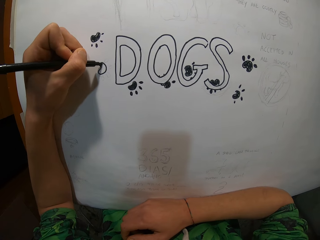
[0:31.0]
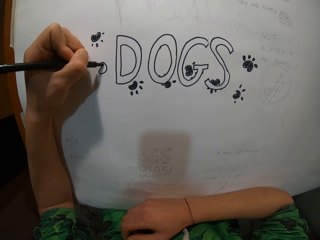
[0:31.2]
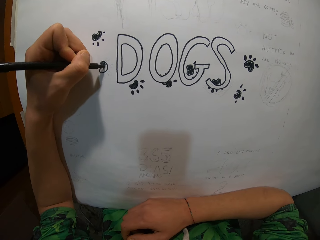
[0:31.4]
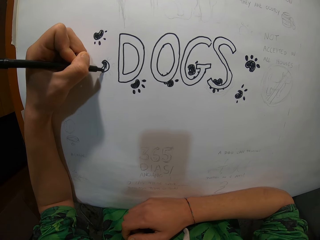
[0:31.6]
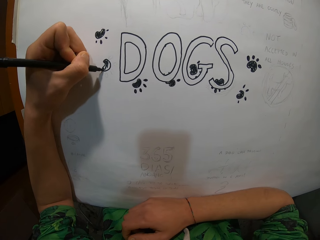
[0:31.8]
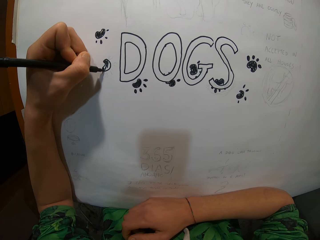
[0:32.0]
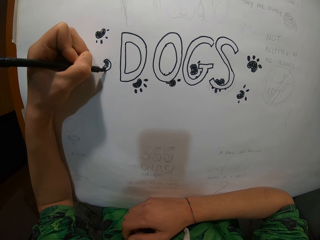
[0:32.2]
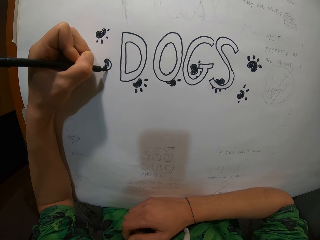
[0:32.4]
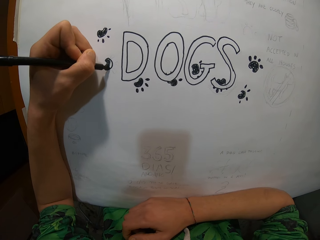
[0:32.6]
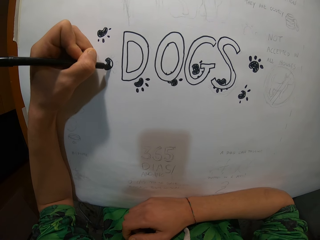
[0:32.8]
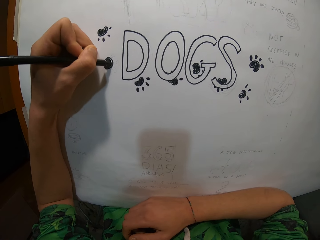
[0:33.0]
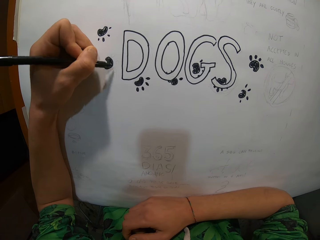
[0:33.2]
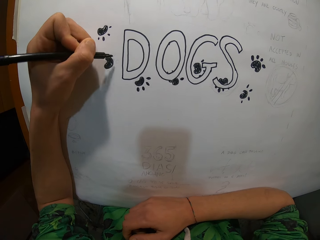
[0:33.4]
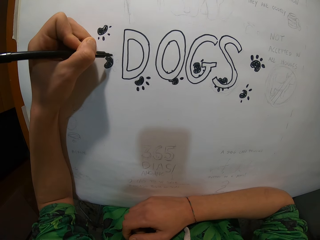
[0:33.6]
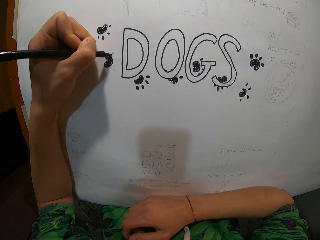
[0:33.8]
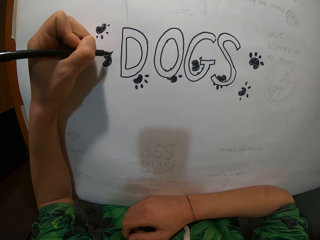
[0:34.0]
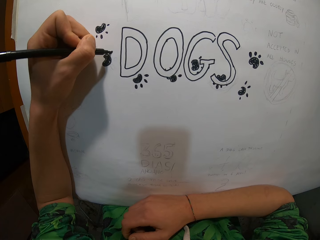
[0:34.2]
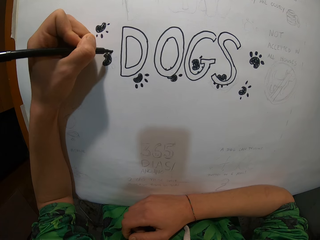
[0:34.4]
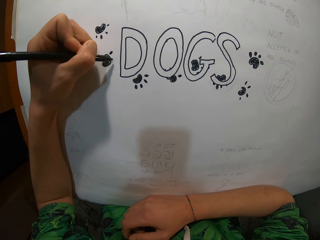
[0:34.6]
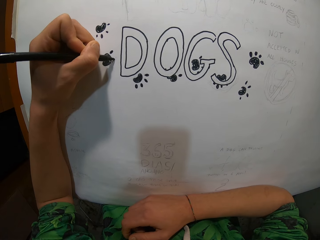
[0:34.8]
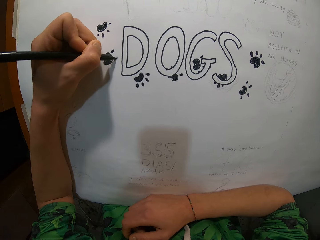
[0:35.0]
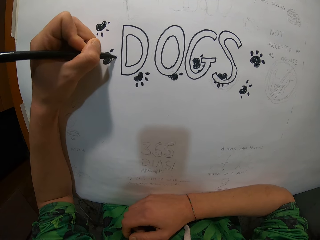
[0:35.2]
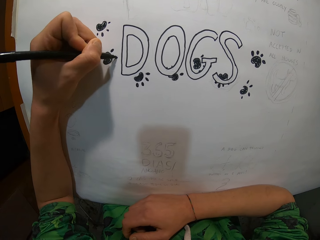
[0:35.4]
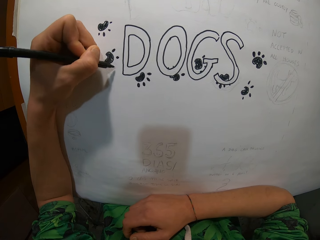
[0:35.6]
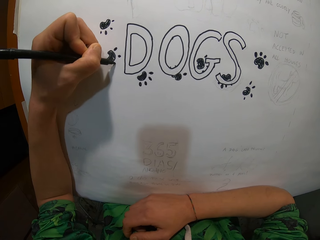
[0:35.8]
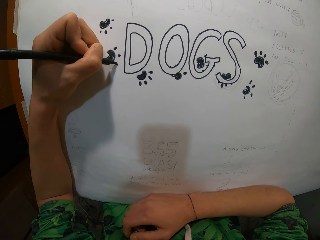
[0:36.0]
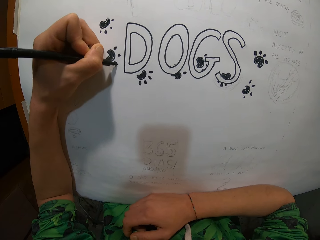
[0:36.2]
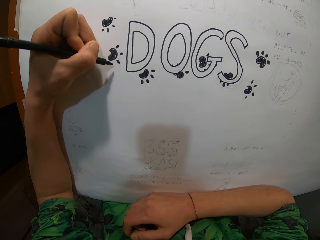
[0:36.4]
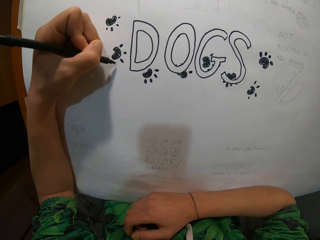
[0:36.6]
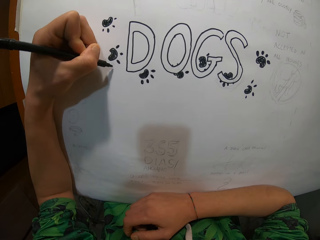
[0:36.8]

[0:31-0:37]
The camera wearer moves the hand up. They draw. They move the hand up. They draw. They move the hand up. They draw.

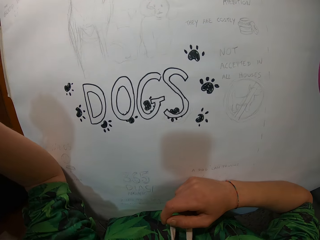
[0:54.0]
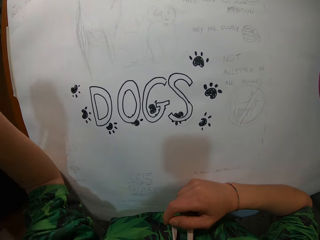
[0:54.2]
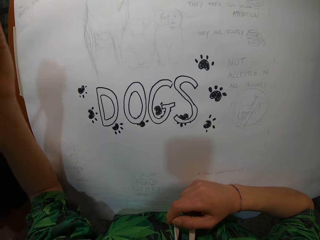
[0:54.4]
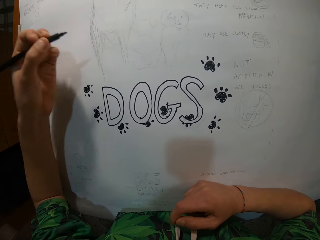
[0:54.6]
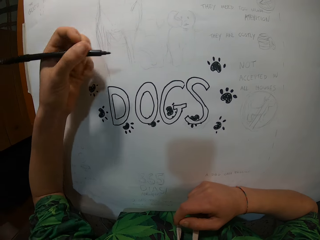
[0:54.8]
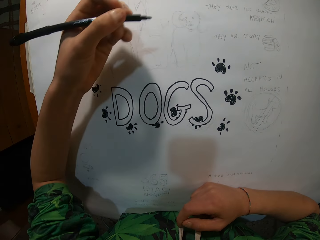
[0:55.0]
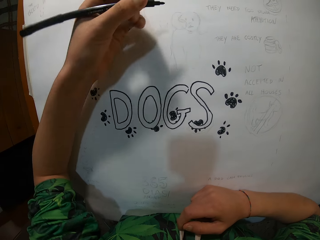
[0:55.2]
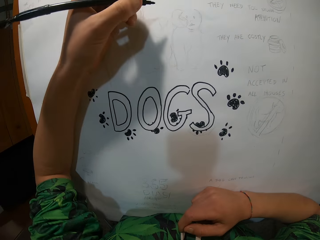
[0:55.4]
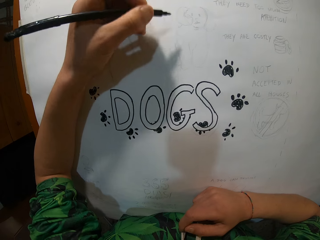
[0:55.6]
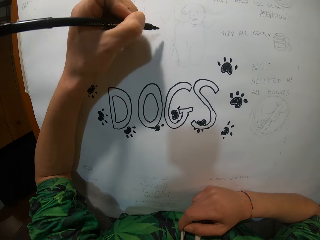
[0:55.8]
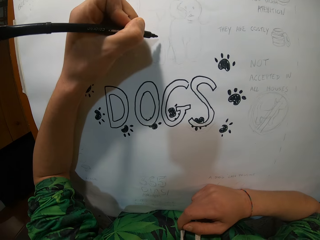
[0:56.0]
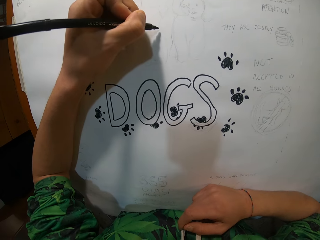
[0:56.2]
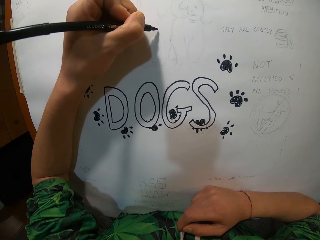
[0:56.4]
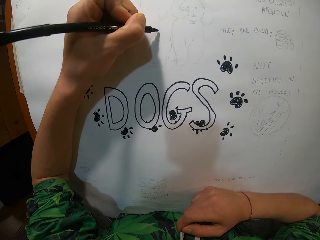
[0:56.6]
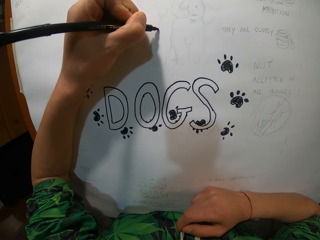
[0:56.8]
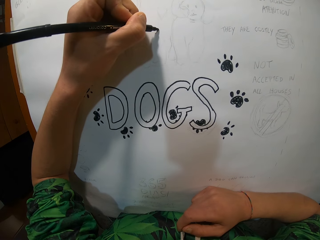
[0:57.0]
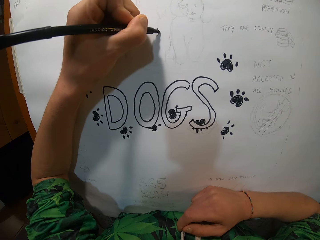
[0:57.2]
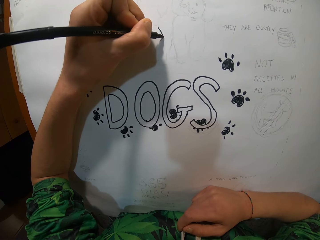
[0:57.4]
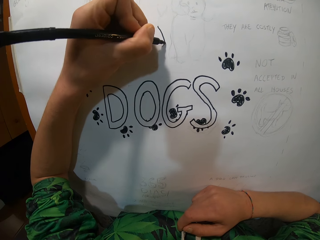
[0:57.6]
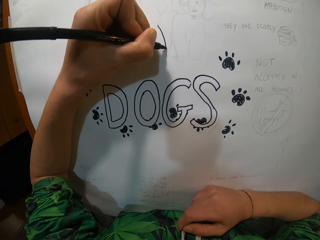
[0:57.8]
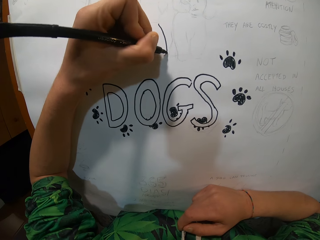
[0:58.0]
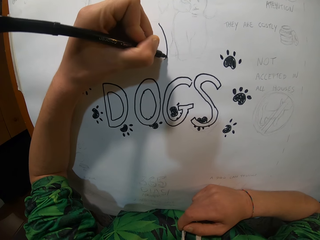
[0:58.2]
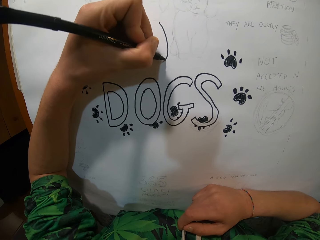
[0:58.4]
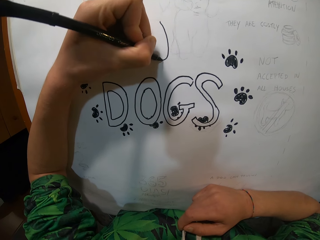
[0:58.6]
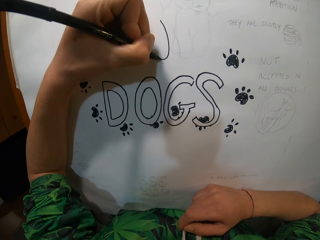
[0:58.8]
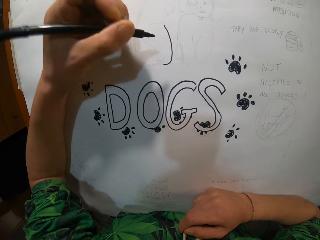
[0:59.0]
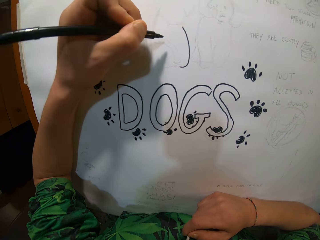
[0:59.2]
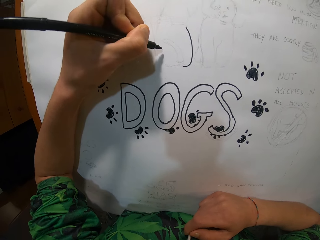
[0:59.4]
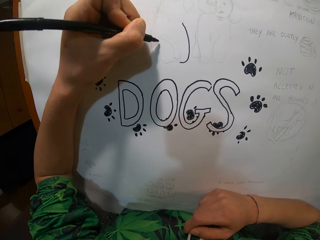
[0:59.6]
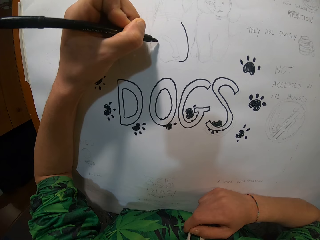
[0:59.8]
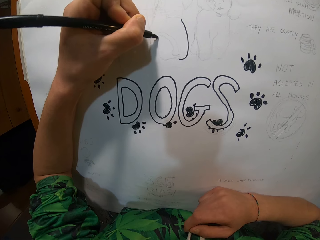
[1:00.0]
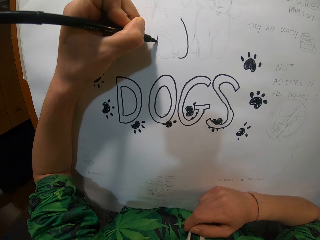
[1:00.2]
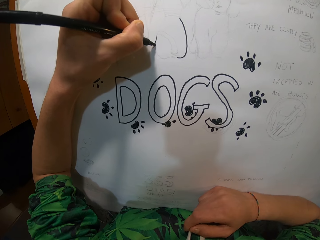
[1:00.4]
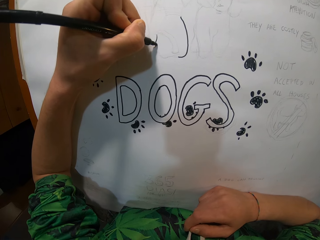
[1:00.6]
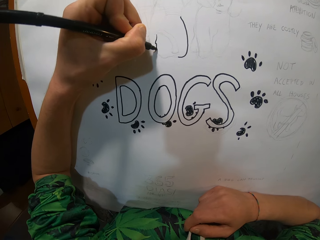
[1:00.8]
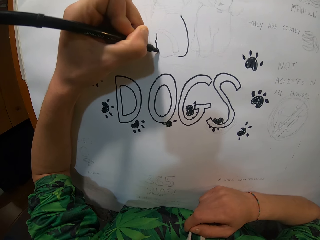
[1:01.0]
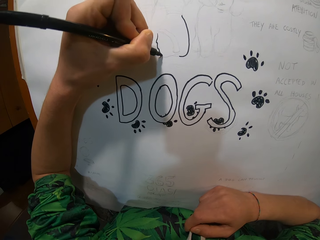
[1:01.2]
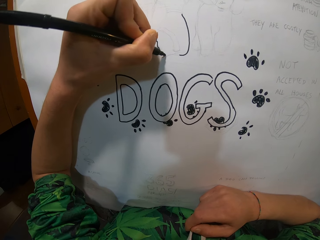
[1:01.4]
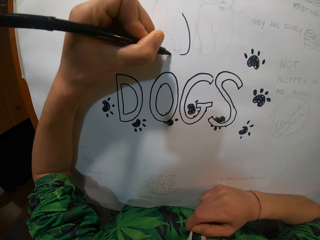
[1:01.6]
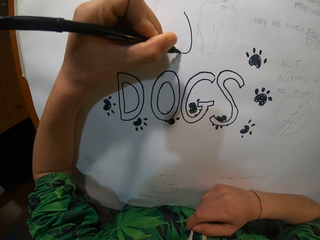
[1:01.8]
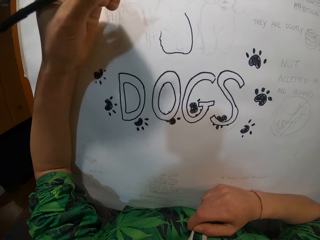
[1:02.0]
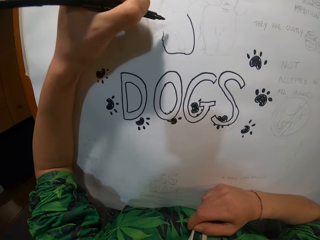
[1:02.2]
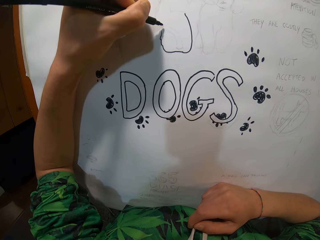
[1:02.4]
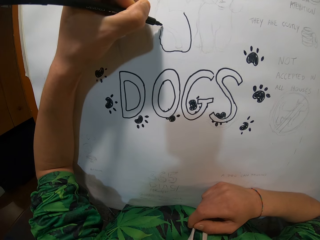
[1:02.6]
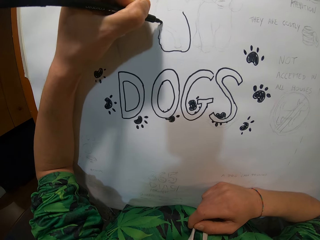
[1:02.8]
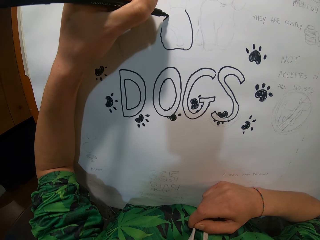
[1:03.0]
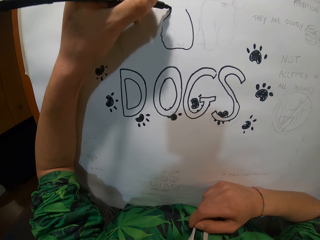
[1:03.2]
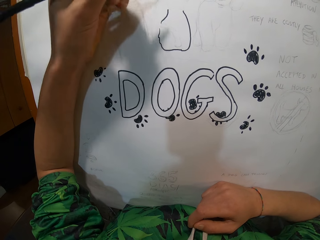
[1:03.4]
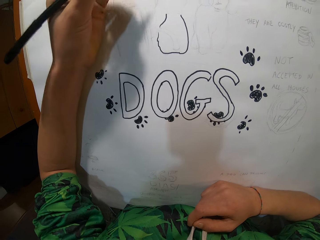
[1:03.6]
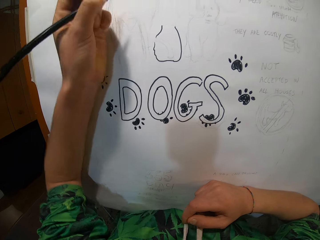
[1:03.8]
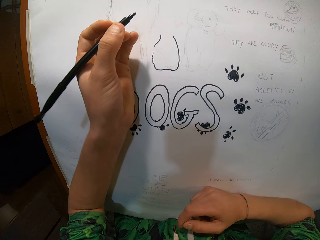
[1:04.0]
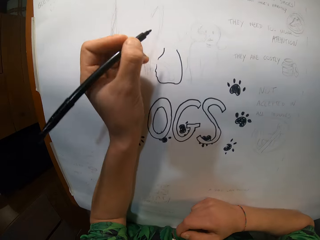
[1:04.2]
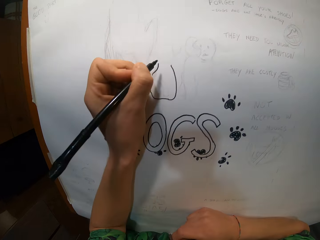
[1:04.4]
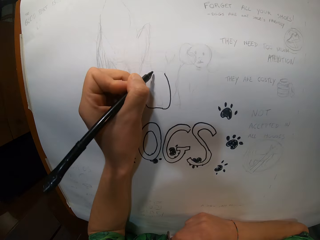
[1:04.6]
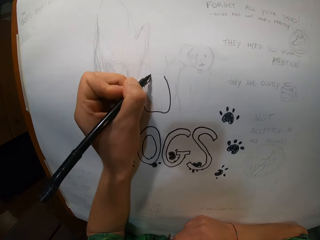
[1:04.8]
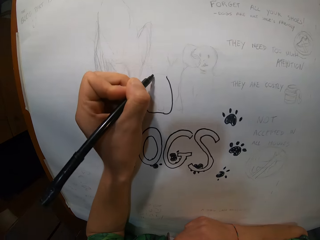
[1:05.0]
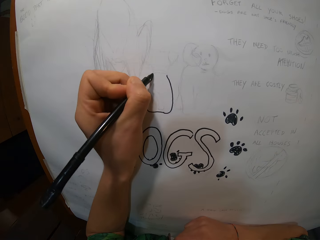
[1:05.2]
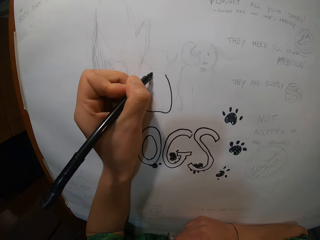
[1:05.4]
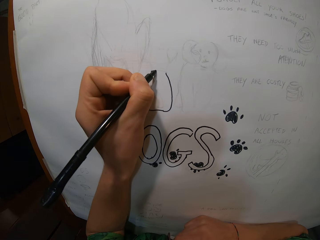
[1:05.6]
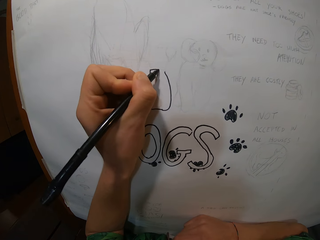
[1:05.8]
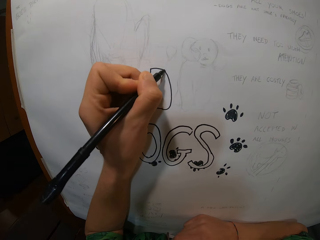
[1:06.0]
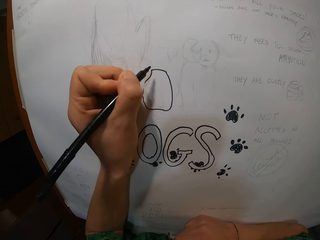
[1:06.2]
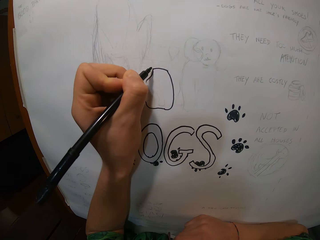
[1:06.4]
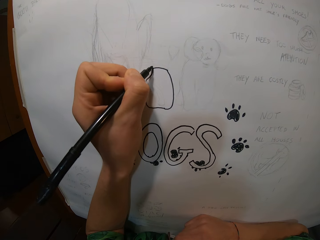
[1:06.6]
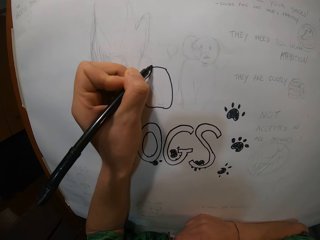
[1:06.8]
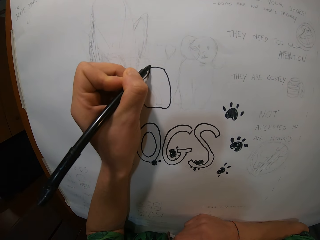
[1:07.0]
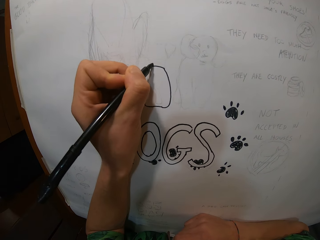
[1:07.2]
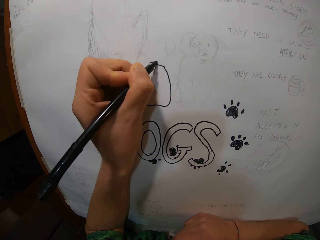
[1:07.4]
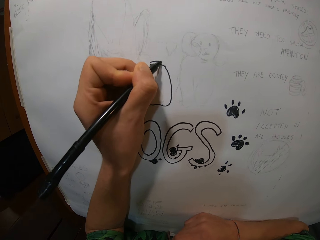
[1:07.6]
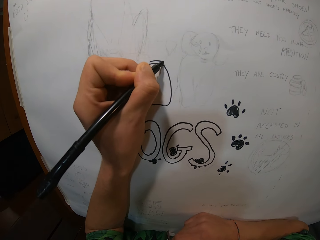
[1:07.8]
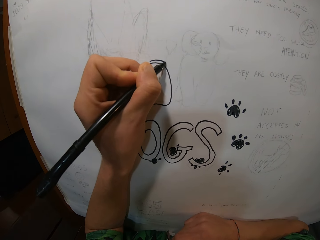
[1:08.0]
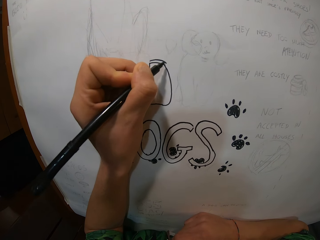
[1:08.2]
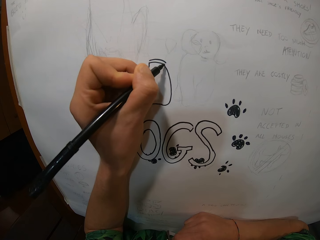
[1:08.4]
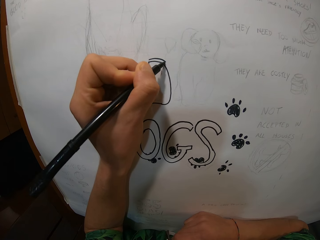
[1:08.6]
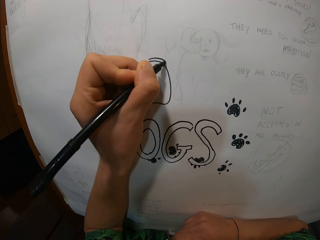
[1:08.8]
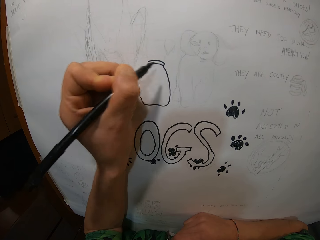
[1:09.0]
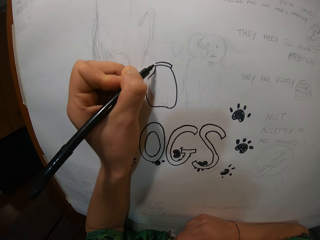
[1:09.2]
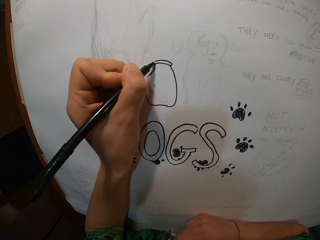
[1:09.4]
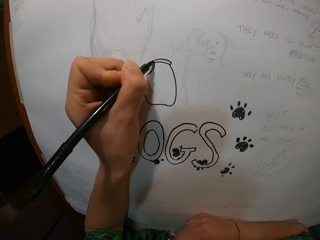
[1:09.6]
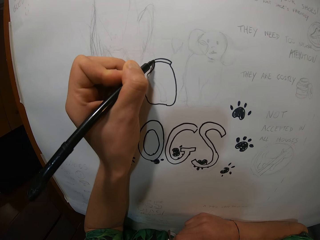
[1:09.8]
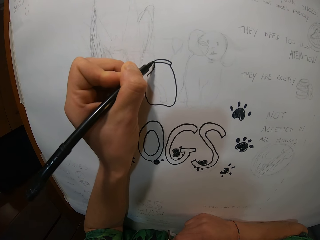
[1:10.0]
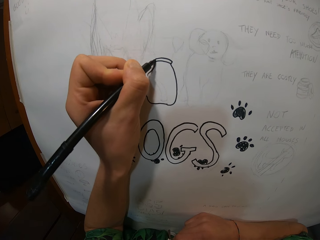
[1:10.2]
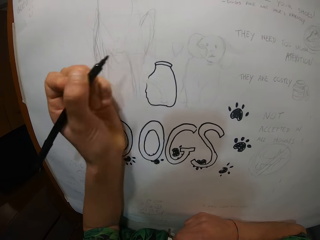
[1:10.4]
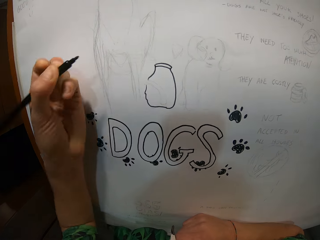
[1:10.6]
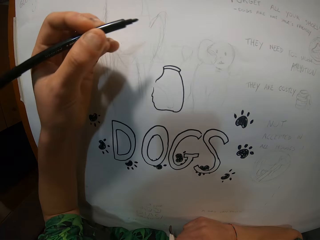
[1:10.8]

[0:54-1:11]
The camera wearer moves the hand down. They draw. They move the hand up. They move the hand down. They draw. They move the hand up. They move the hand down. They draw. They move the hand up. They move the hand down. They draw. They move the hand up. They draw. They move the hand down.
